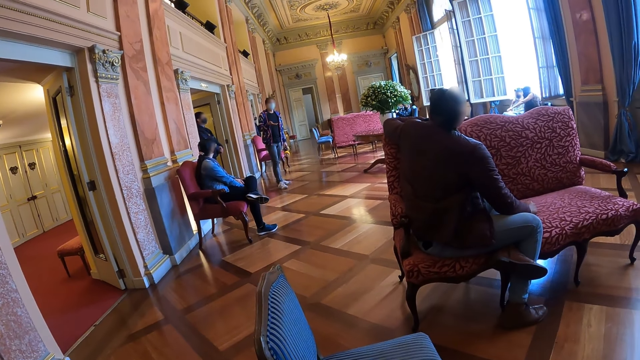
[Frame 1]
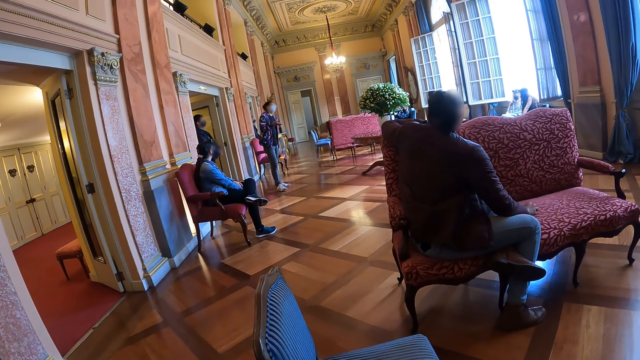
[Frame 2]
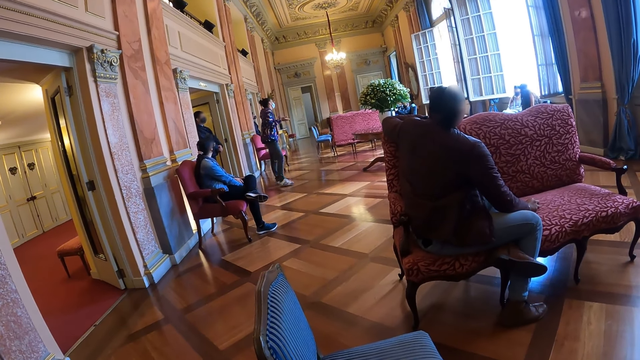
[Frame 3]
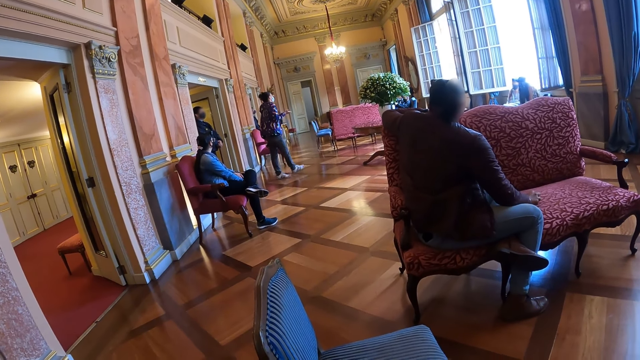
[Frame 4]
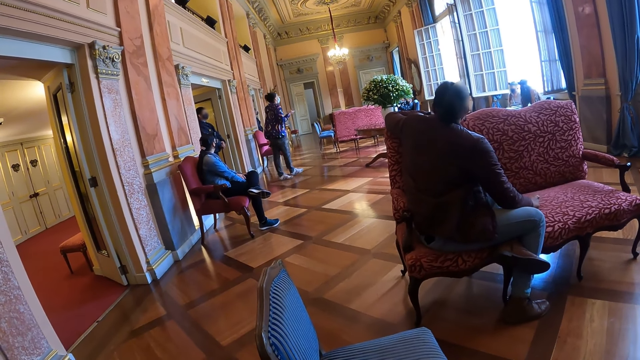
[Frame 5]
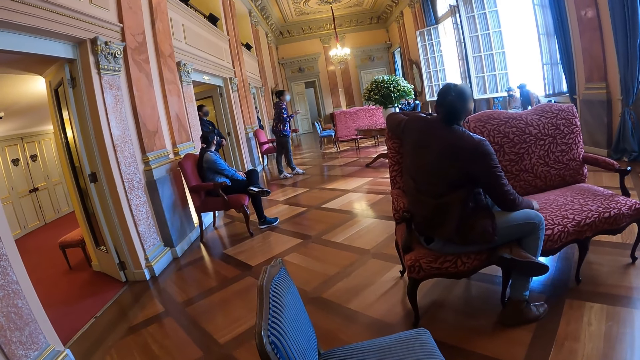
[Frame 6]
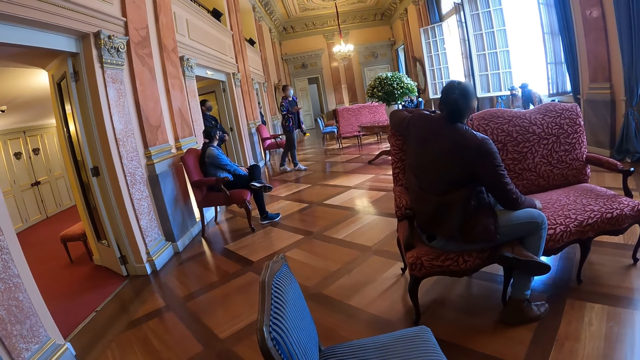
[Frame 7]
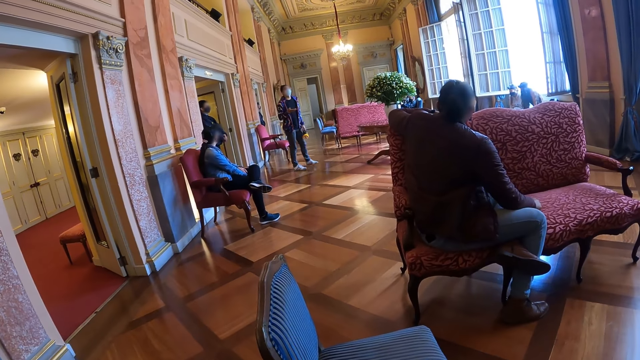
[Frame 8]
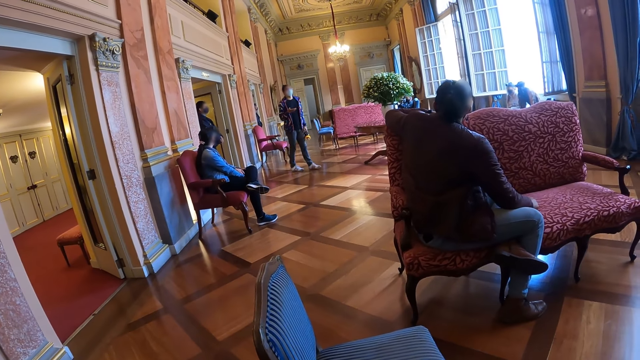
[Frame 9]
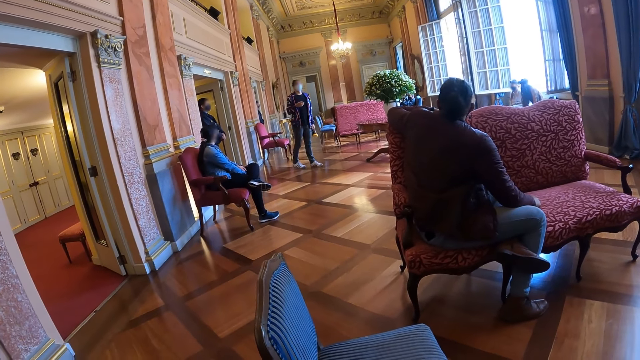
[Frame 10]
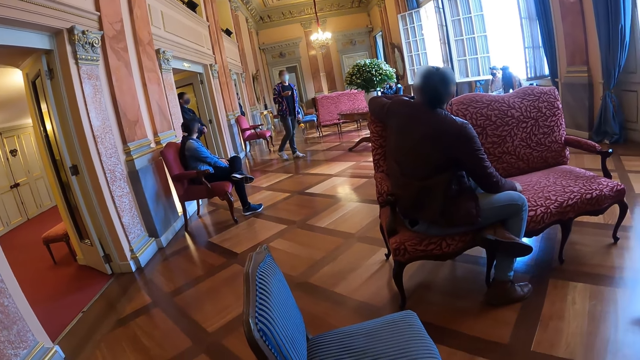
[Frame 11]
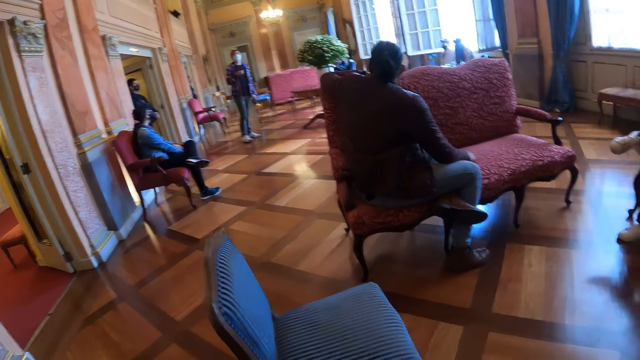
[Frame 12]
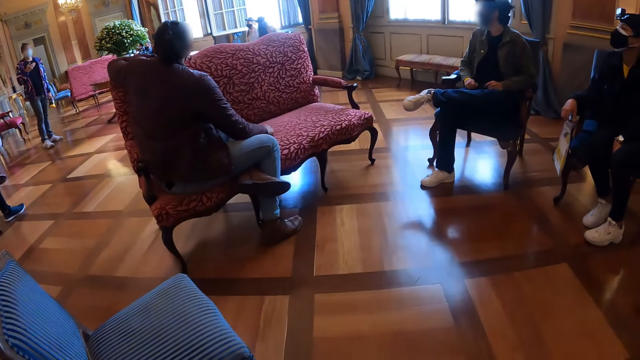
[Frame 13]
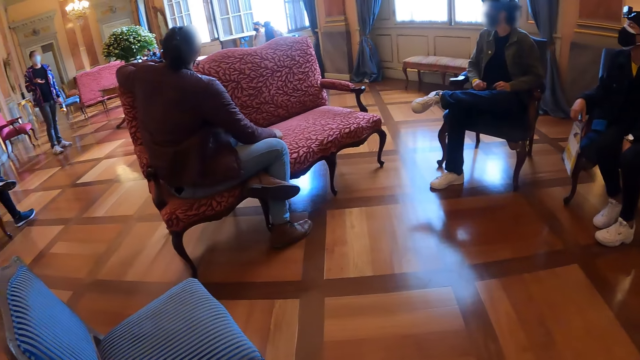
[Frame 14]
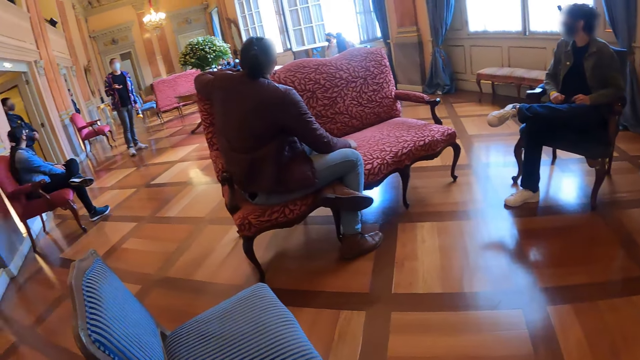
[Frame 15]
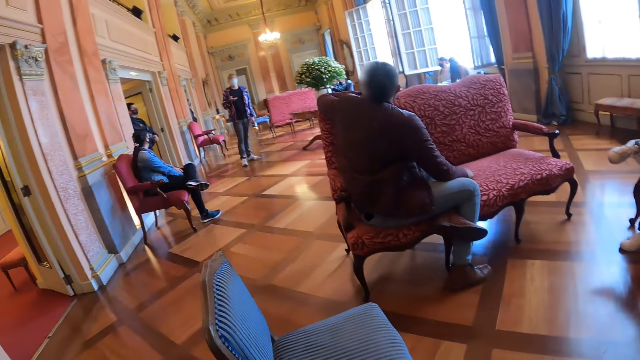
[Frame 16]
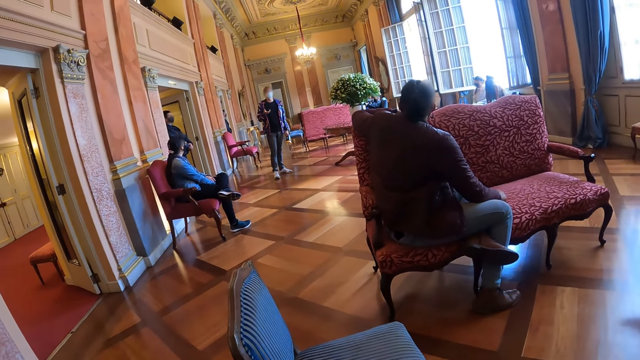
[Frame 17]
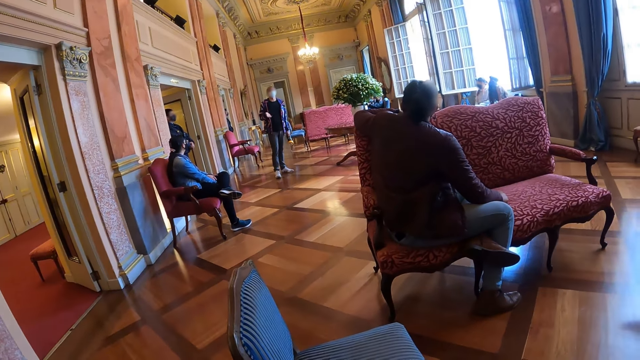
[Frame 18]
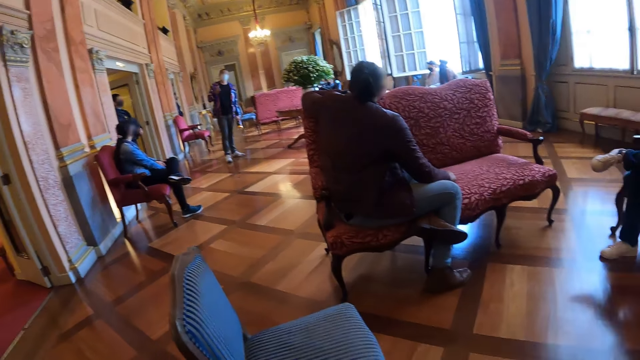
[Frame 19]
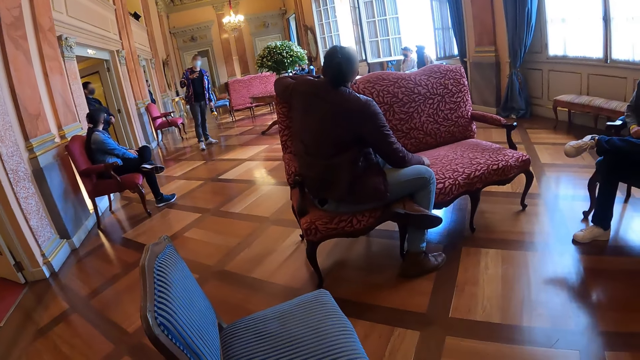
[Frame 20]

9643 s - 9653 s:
A person turns around in the hall. The person talks to the people in the hall. The camera wearer looks around.

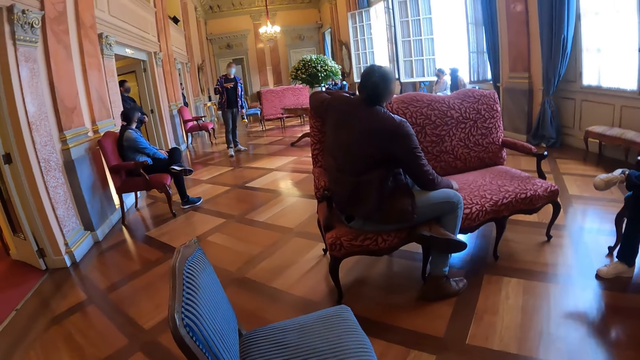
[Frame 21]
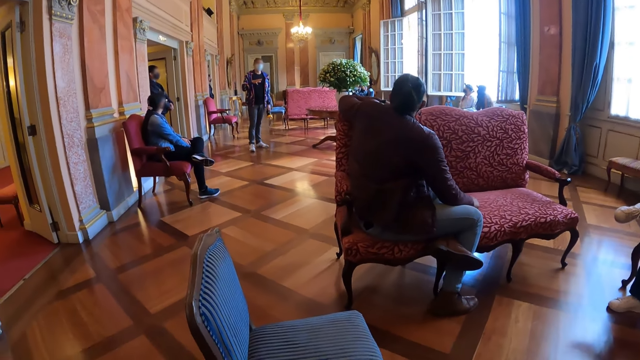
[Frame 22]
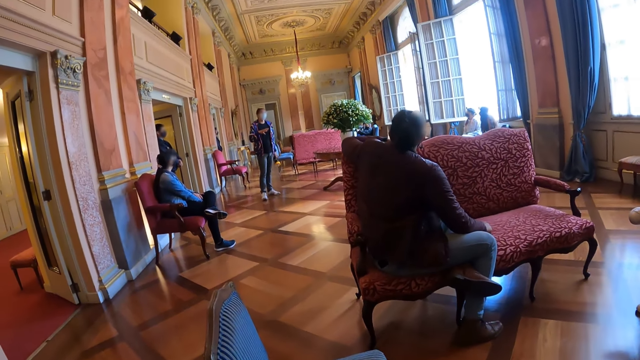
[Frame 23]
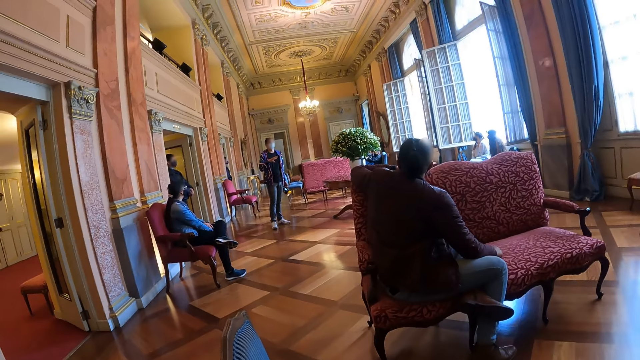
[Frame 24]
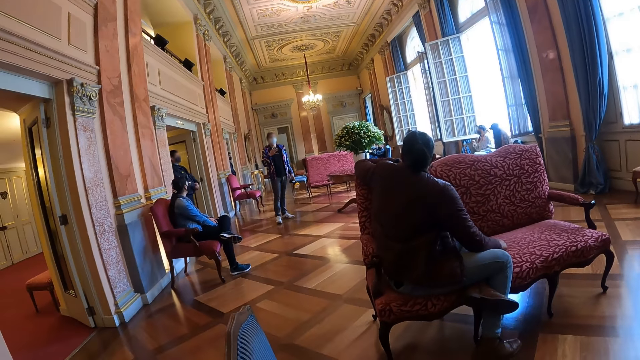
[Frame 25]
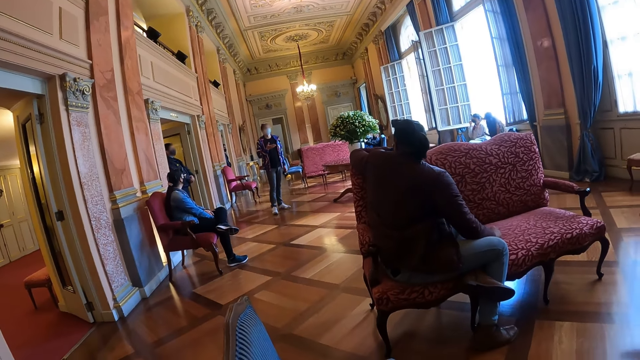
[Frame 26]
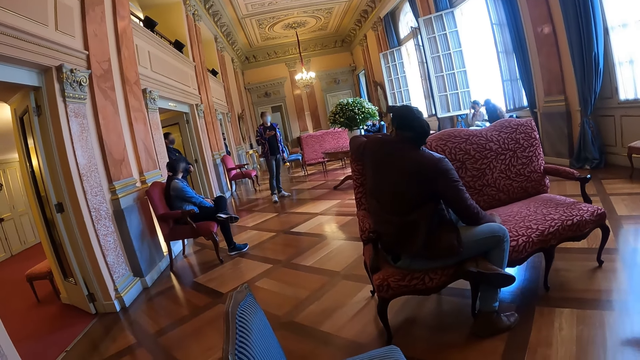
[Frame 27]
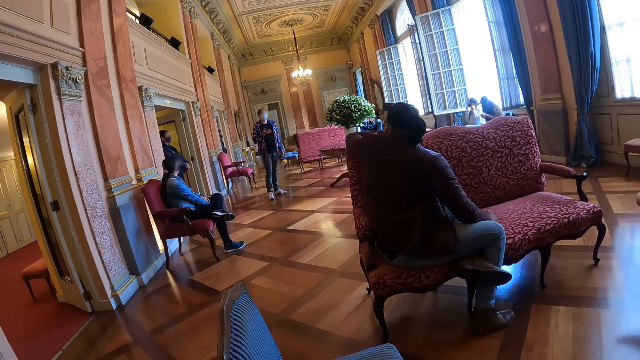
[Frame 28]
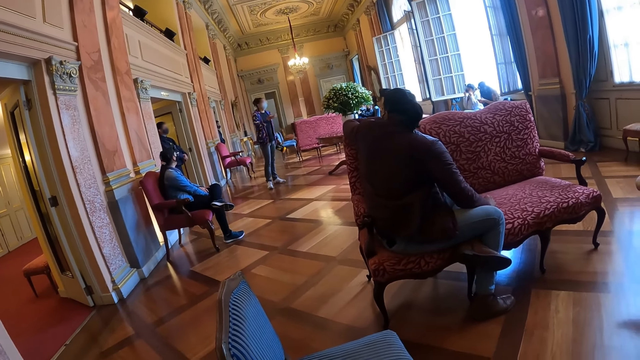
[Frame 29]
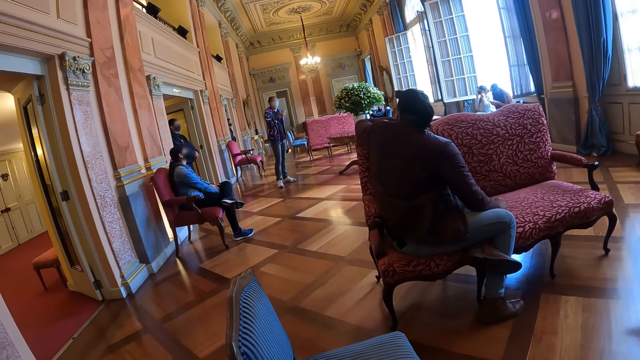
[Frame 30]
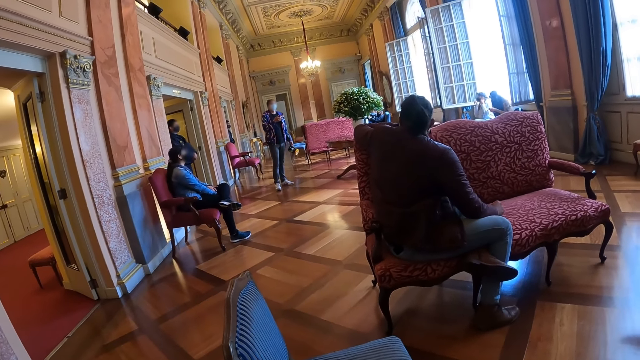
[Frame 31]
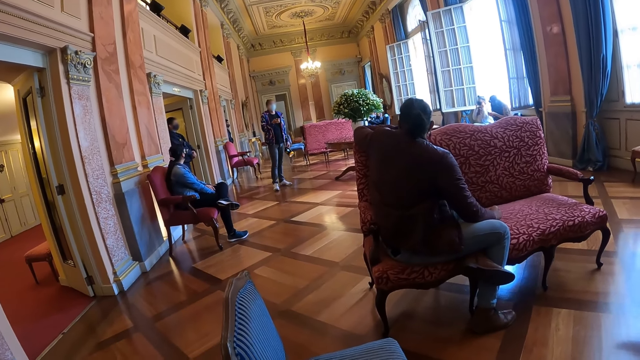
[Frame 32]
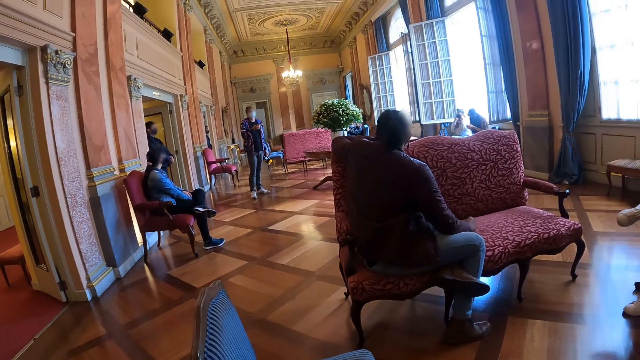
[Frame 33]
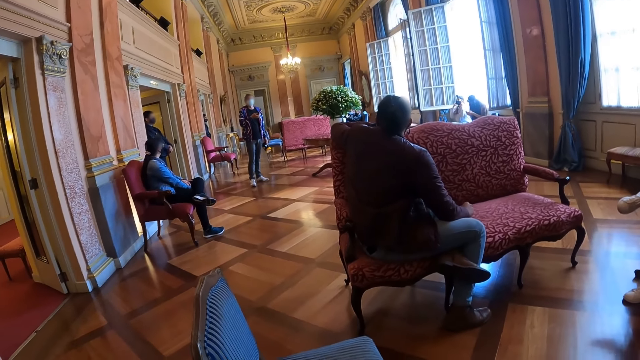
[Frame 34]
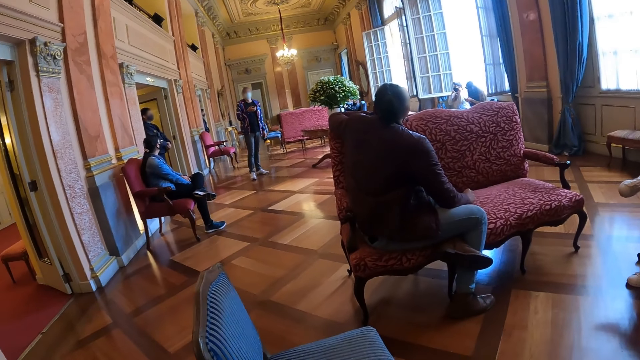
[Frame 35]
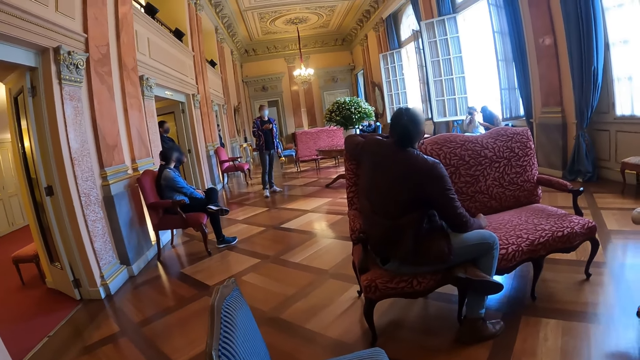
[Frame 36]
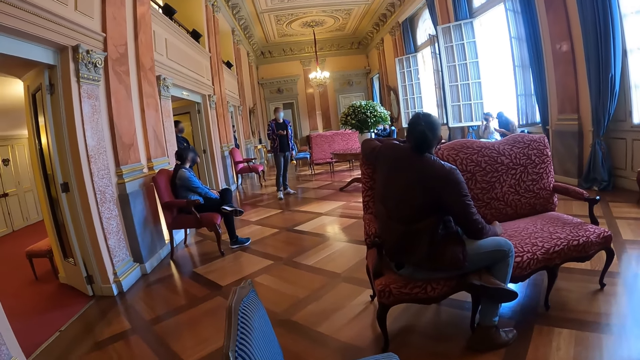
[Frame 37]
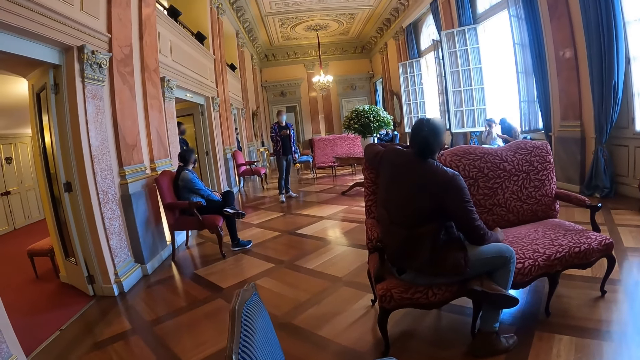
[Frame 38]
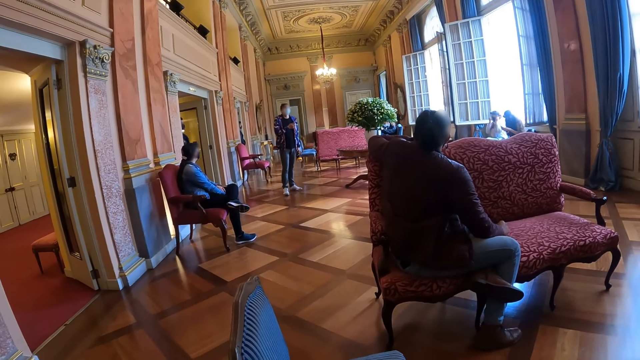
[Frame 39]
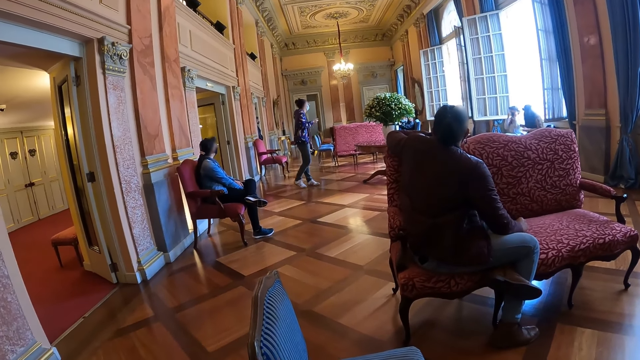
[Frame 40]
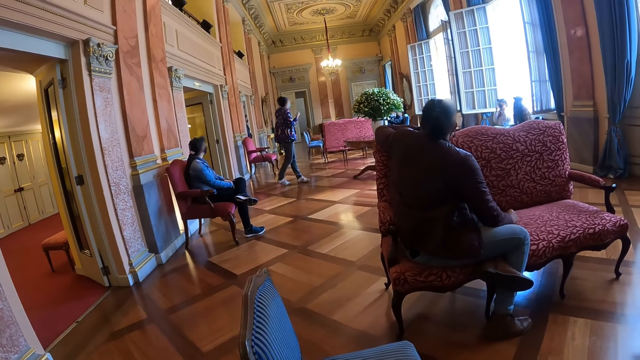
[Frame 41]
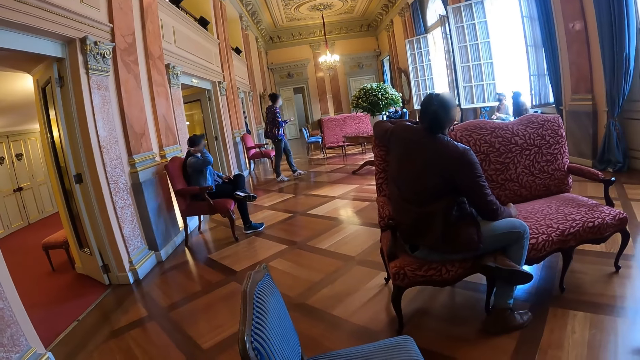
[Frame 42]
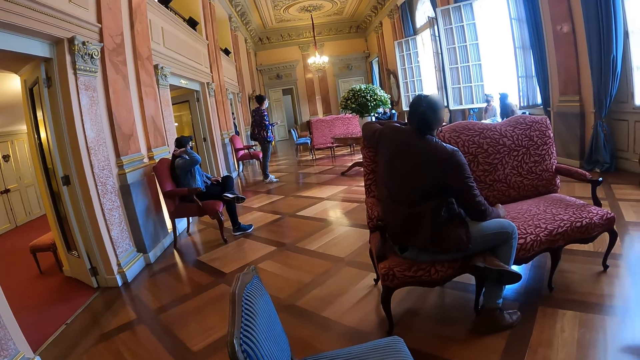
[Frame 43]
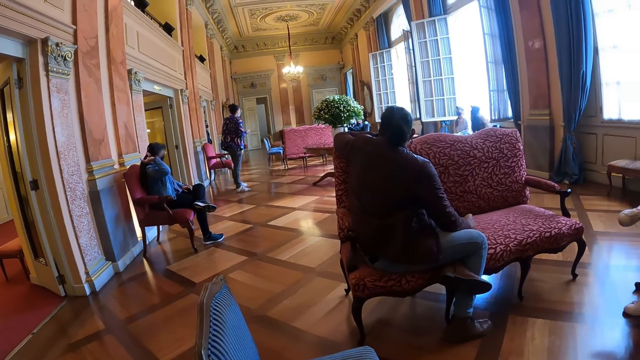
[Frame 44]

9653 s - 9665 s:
A lady talks to the people in the hall. The camera wearer listens to the lady. The lady turns around.
